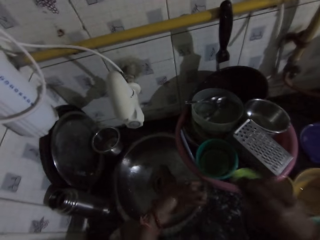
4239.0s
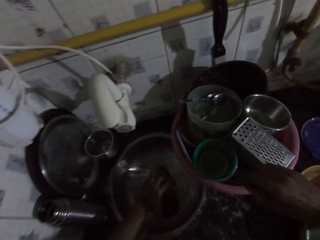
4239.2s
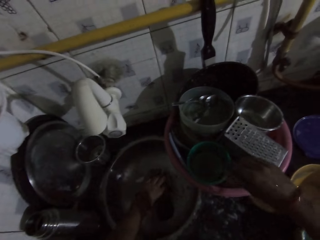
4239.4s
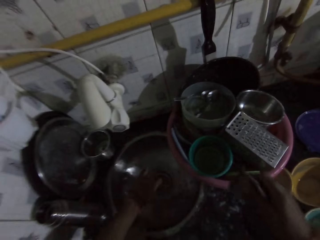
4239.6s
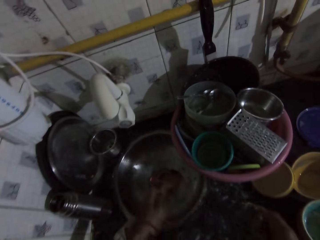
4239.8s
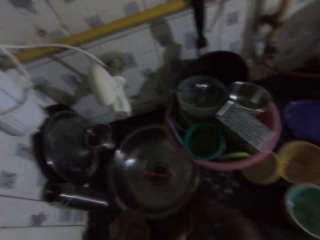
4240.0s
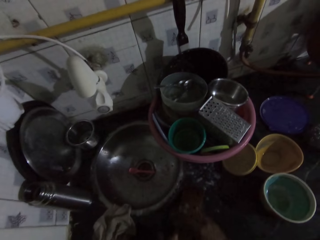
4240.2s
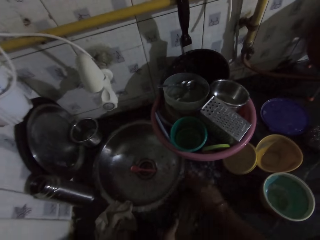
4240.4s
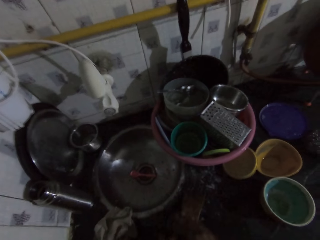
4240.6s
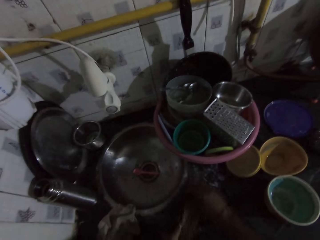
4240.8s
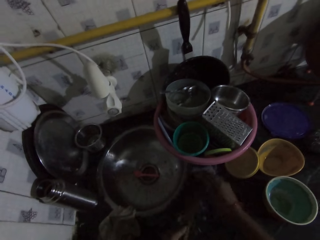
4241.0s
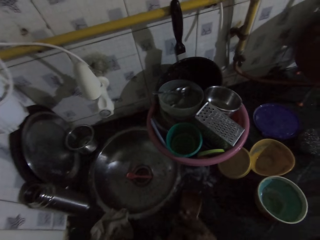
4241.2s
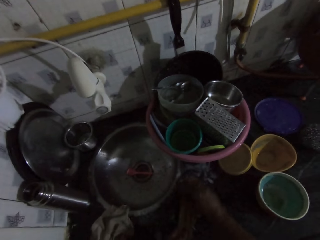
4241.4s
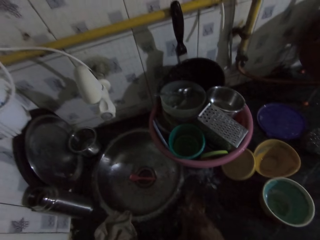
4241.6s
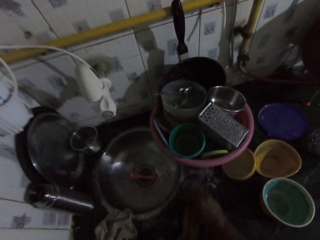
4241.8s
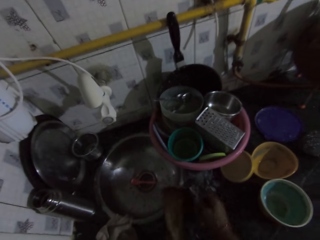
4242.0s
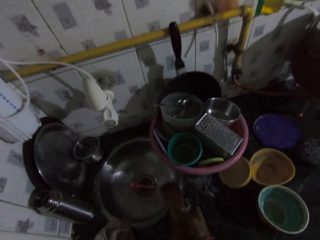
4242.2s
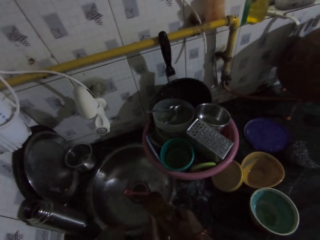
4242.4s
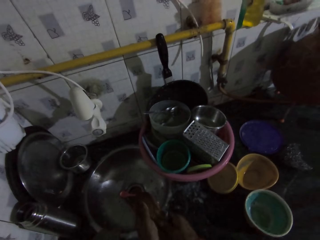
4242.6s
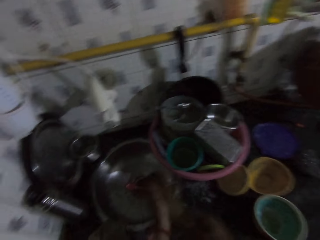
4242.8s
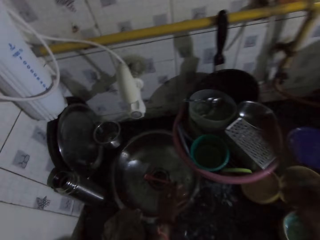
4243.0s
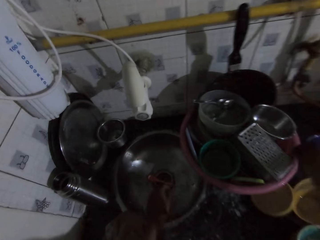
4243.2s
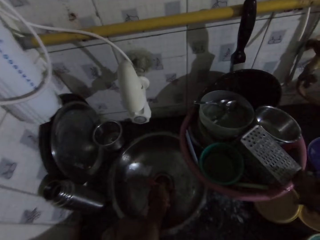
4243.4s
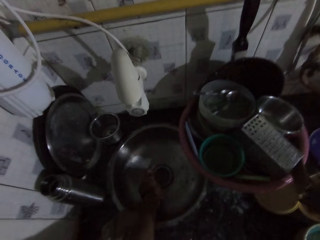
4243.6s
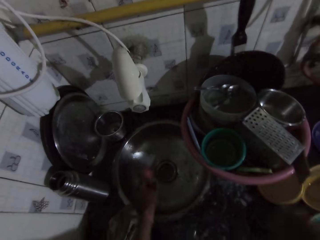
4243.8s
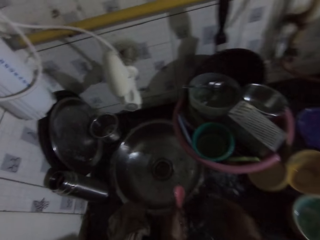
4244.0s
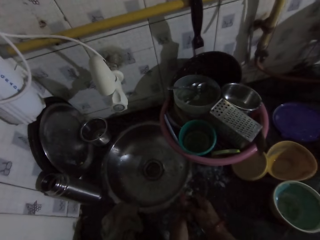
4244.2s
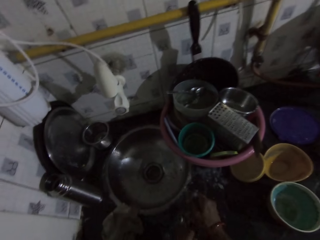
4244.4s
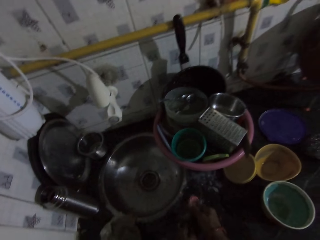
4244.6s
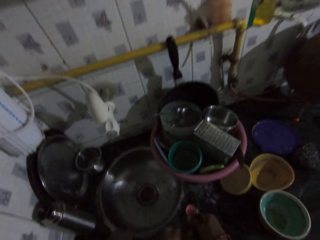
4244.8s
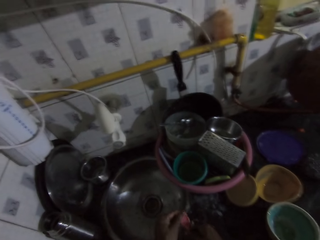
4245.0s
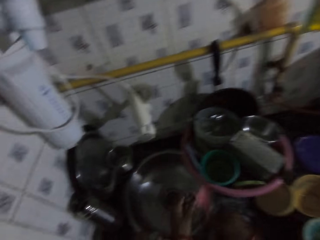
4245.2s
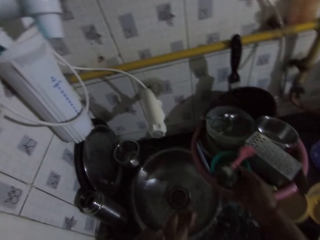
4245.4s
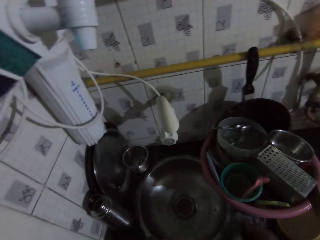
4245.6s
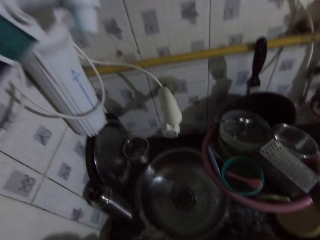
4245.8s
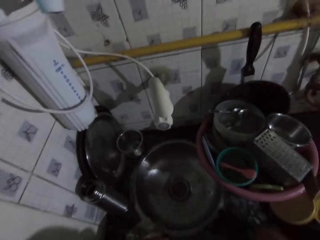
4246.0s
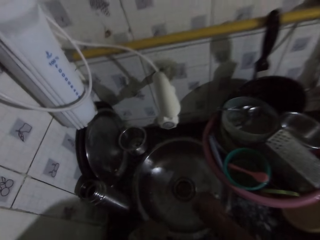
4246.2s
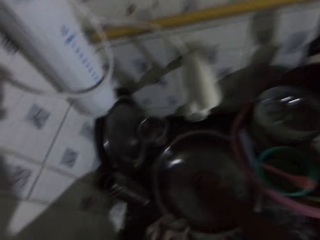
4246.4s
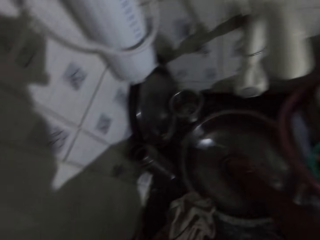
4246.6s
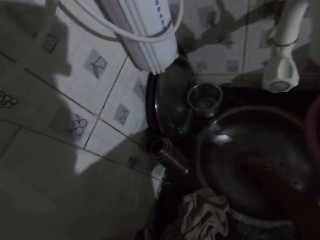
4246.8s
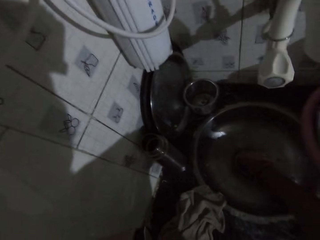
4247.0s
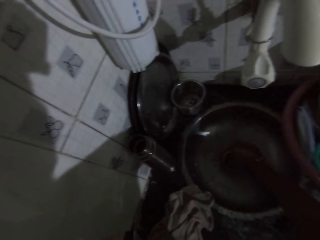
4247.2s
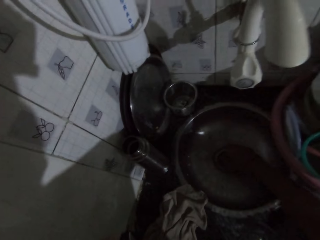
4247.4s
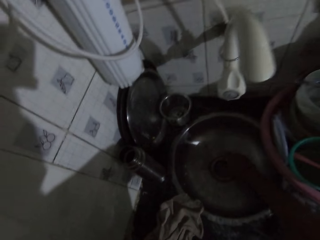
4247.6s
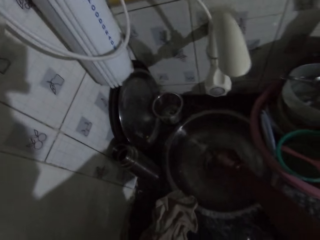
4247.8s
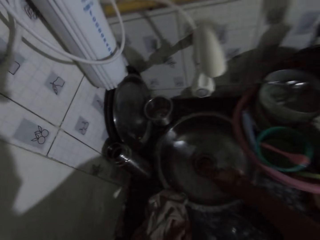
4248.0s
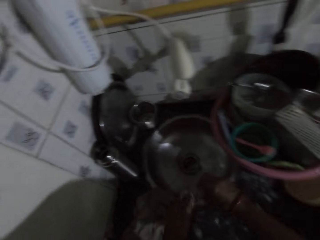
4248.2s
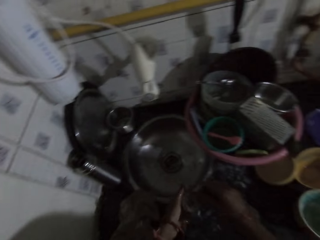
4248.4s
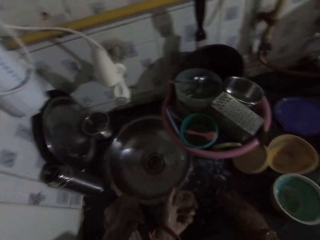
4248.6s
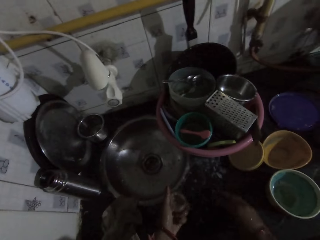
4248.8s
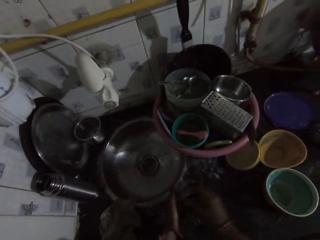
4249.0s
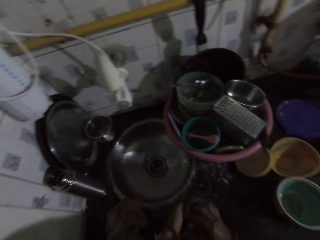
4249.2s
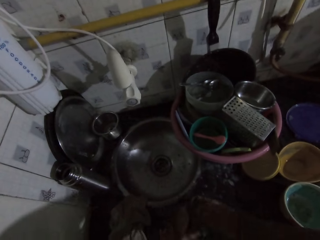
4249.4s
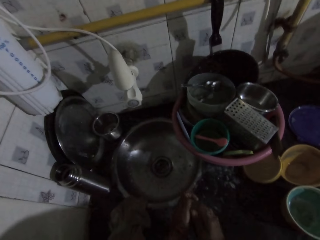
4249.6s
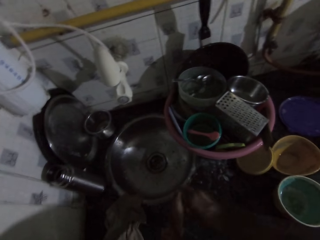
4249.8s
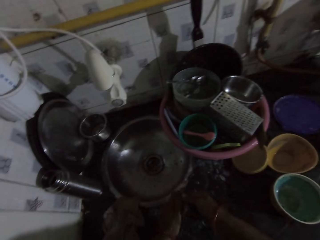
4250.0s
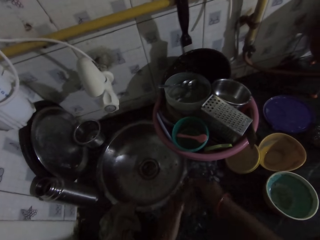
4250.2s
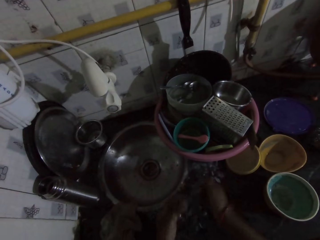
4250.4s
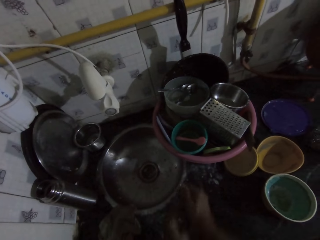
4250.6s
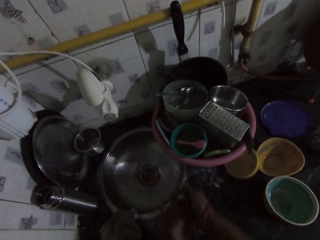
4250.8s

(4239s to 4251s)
The camera wearer drops the plate in the bowl with her right hand. She picks a turning stick from the sink with her left hand. She places the turning stick on the sink with her left hand. She washes the turning stick with the sponge in her right hand. She places the turning stick in the bowl on the sink with her right hand. She picks a spoon from the sink with her left hand. She washes the spoon with the sponge in her right hand. She throws the spoon in the bowl on the sink with her right hand. She picks a plate from the sink with her right hand. She passes the plate from her right hand to her left hand. She picks the sponge on the sink with her right hand. She washes the plate with the sponge in her right hand.

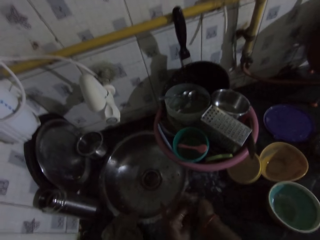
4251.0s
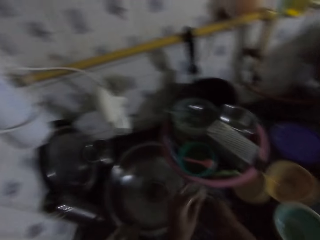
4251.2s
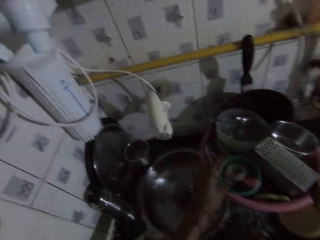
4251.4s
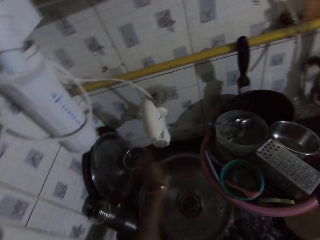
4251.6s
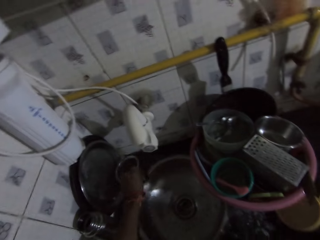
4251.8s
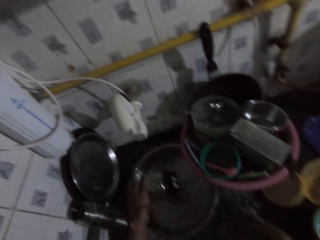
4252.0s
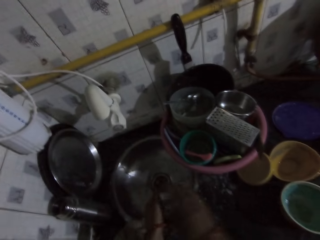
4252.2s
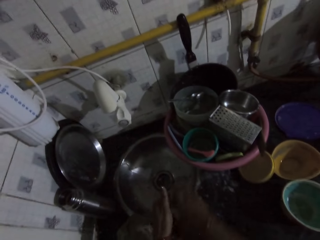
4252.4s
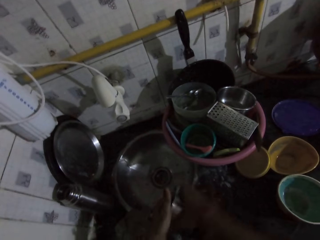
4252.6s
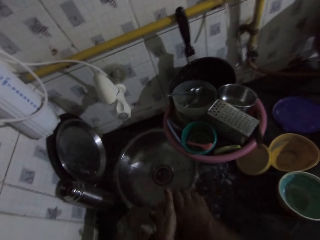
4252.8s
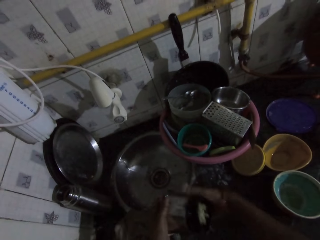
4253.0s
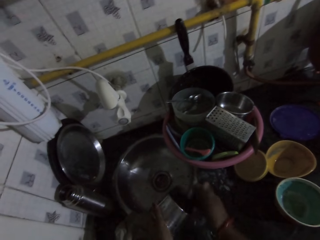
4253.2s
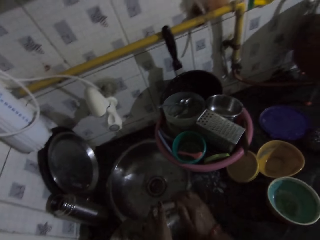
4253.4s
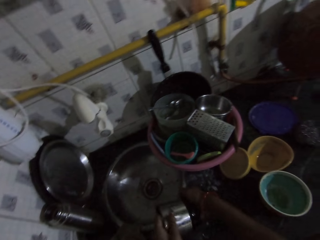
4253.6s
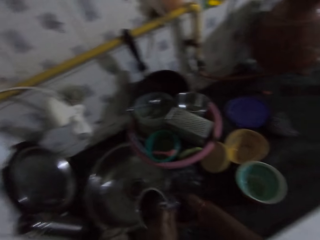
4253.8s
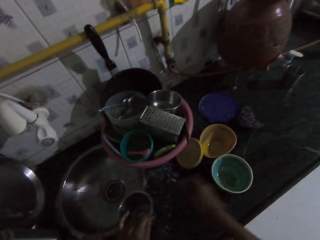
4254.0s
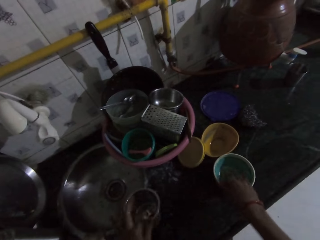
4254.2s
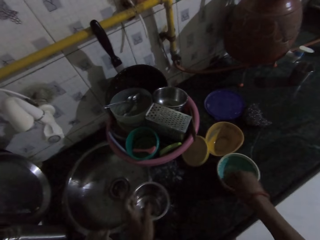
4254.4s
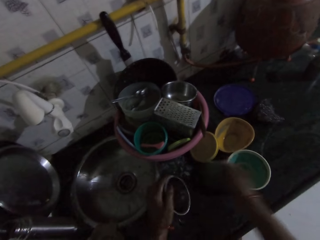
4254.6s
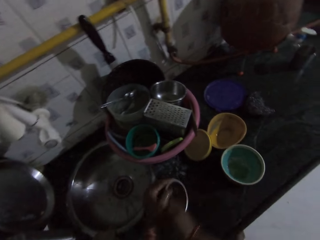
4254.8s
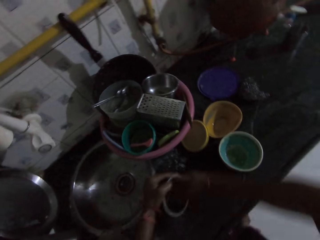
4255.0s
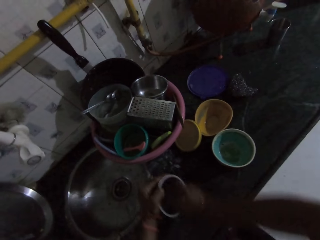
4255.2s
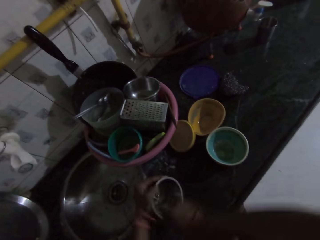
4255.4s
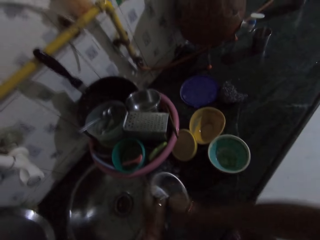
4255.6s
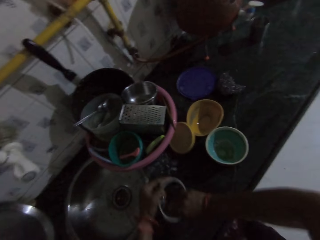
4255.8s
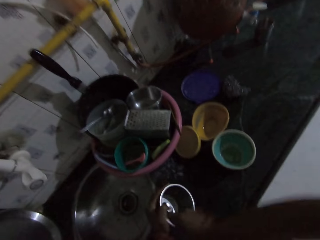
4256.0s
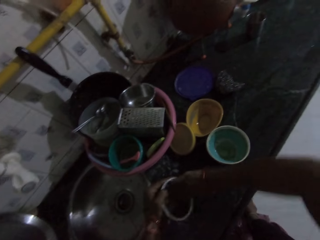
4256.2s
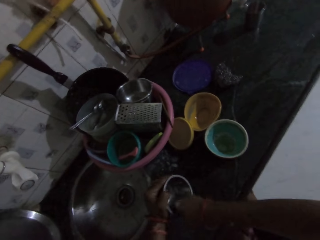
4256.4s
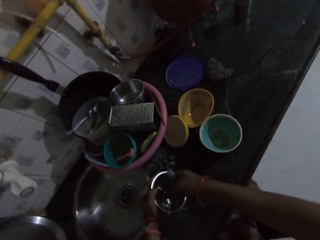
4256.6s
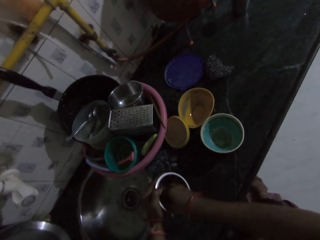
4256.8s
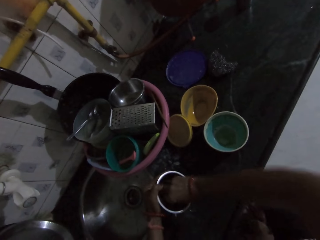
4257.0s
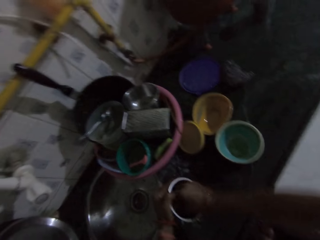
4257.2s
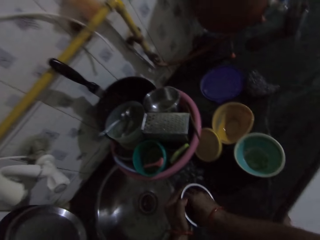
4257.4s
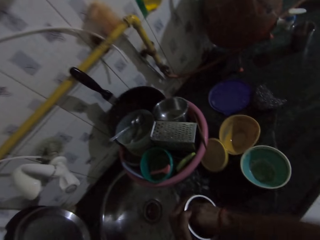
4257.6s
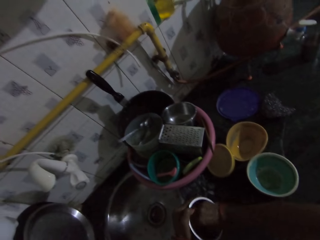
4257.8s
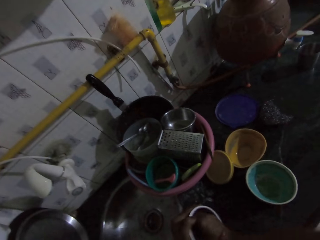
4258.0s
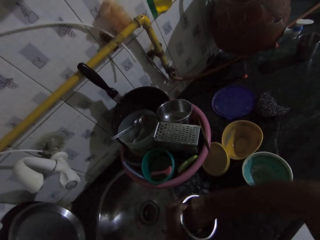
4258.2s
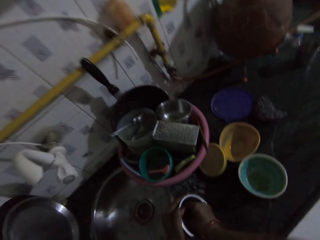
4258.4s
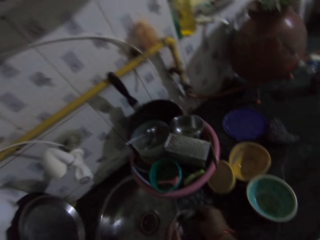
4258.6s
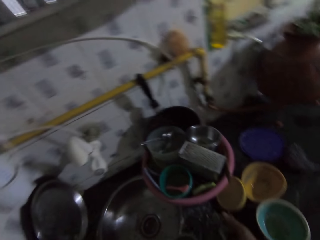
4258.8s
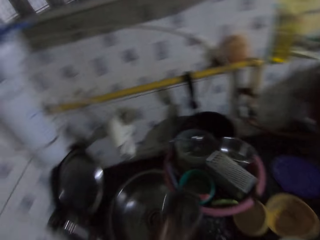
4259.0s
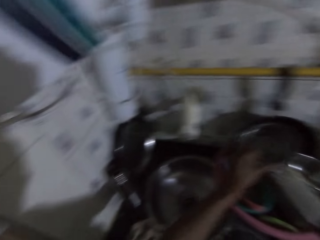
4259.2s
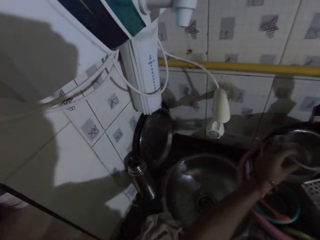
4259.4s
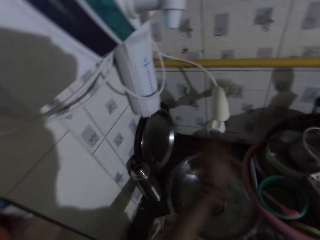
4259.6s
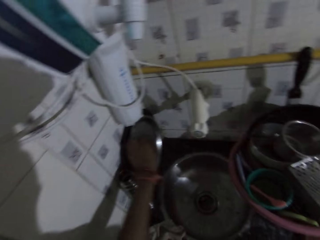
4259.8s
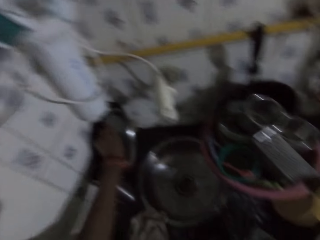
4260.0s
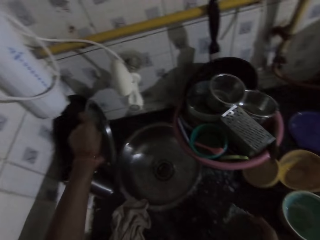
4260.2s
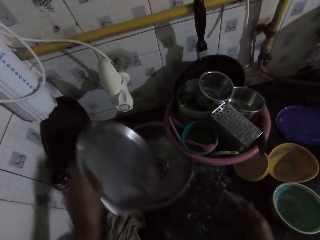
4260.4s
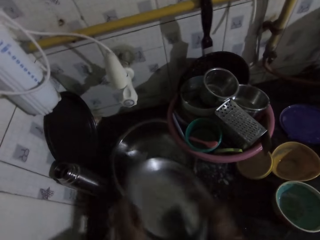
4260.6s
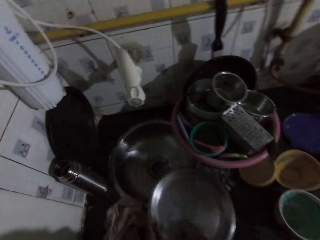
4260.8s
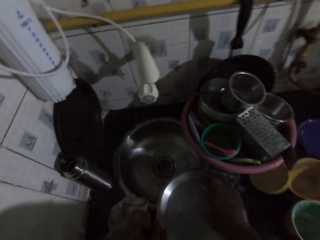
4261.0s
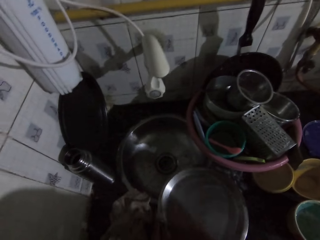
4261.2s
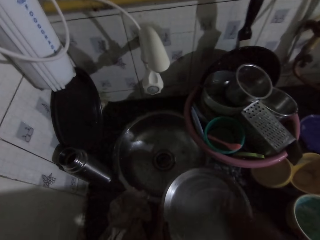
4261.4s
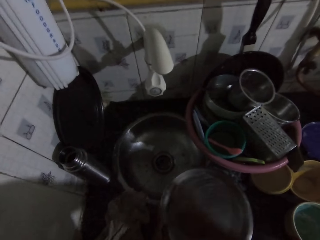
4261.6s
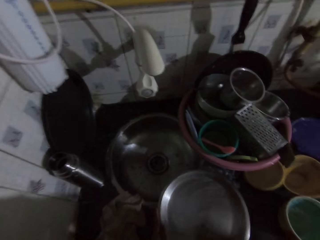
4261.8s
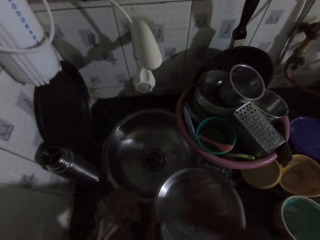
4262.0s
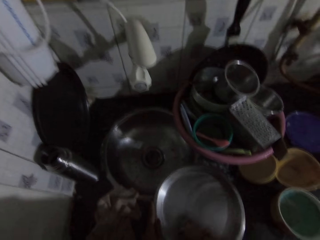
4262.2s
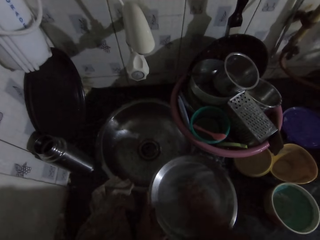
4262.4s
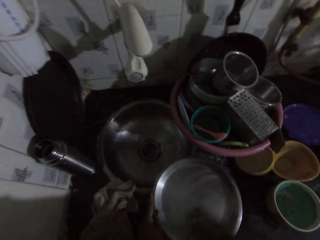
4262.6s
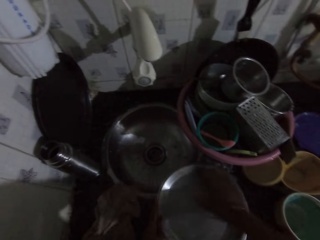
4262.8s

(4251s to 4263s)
The camera wearer places the plate in the bowl on the sink with her left hand. She picks a plate from the sink with her left hand. She washes the plate with the sponge in her right hand. She places the plate on the sink with her left hand. She gets more soap from the plate on the sink with the sponge in her right hand. She washes the plate on the sink with the sponge in her right hand. She places the plate in the bowl on the sink with her left hand. She picks a plate on the sink with her left hand. She places the plate on the sink with her left hand. She washes the plate with the sponge in her right hand.
